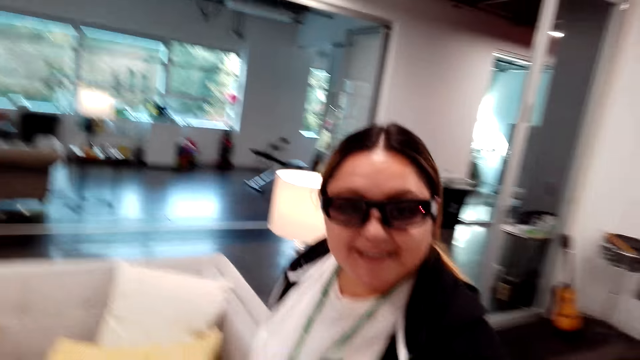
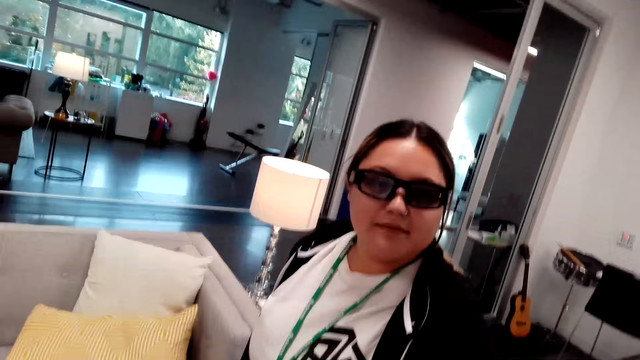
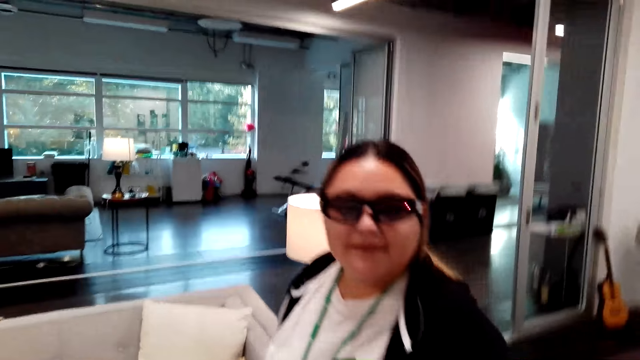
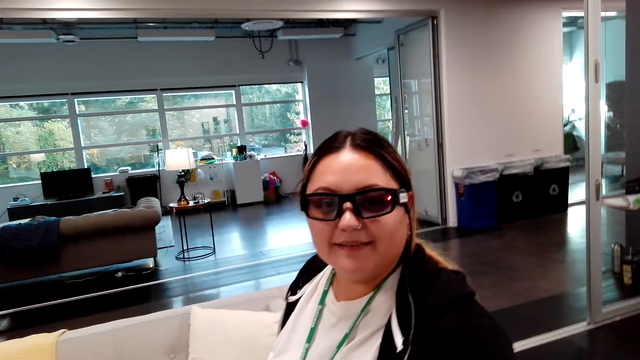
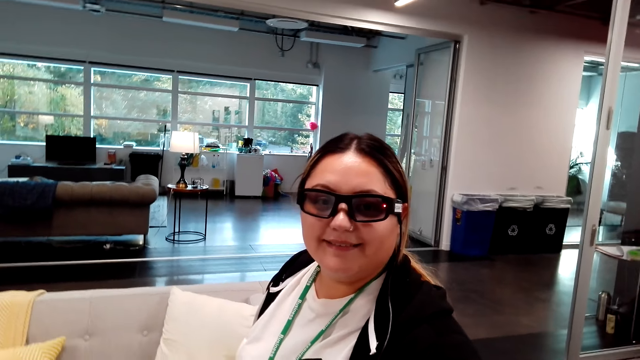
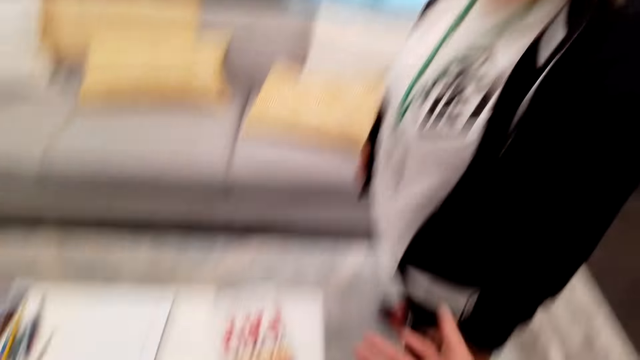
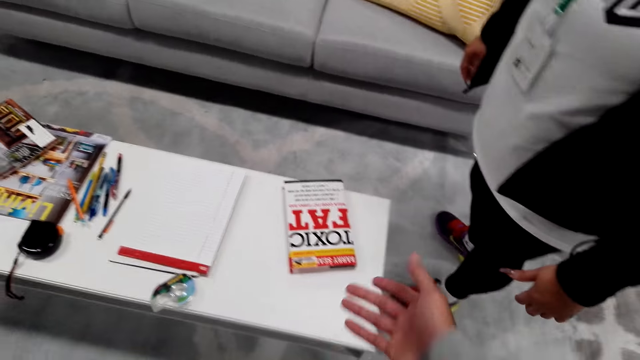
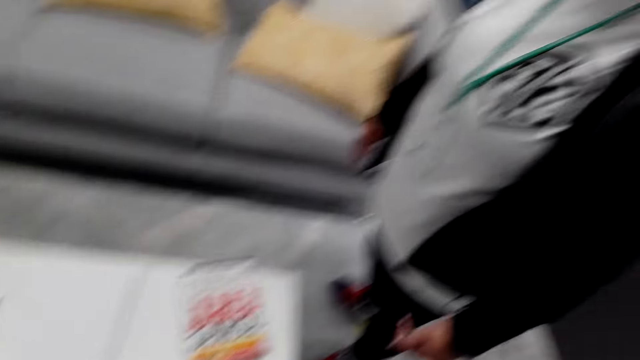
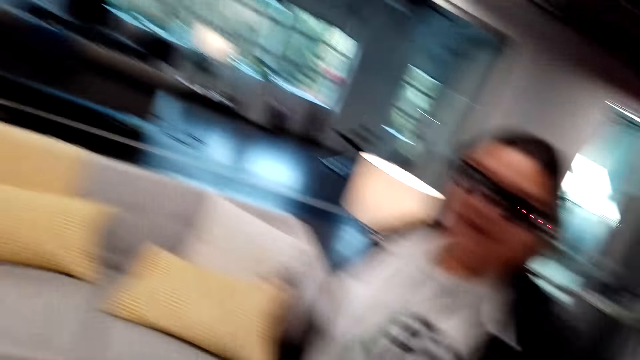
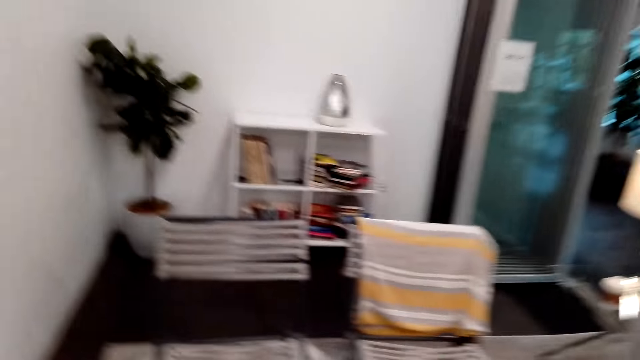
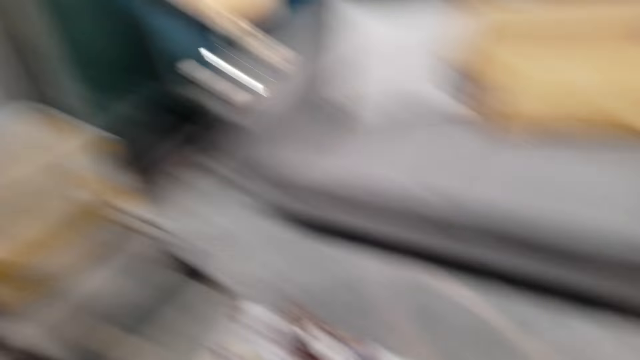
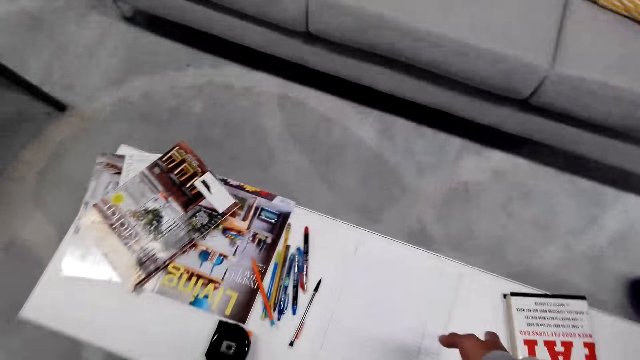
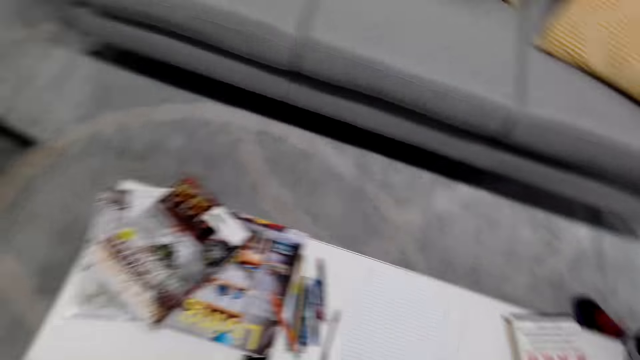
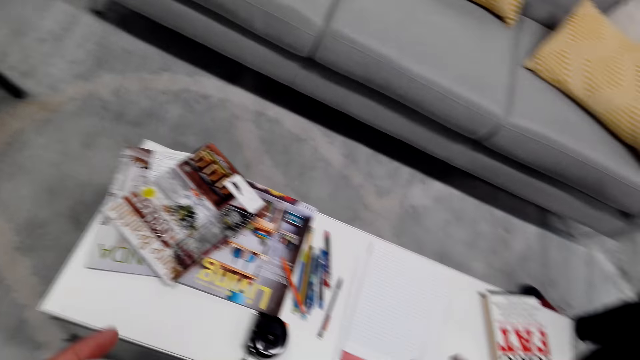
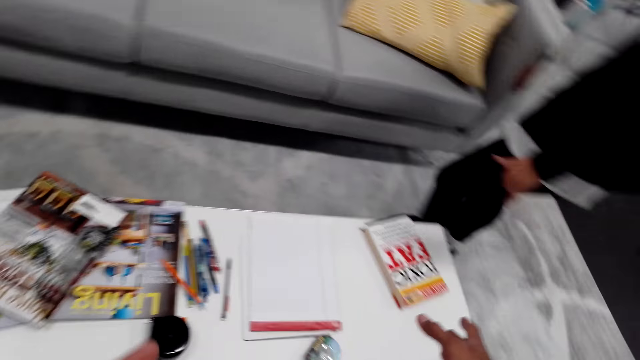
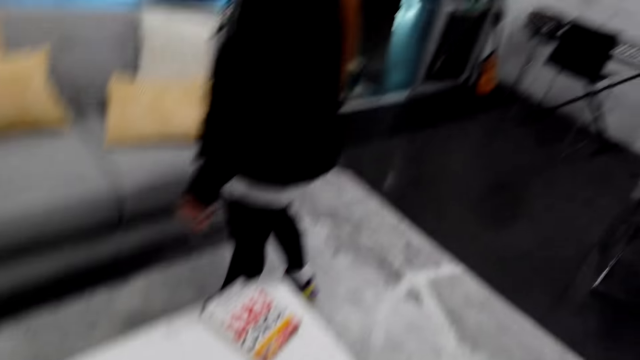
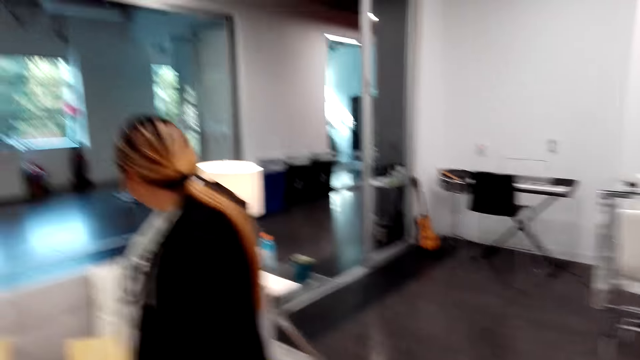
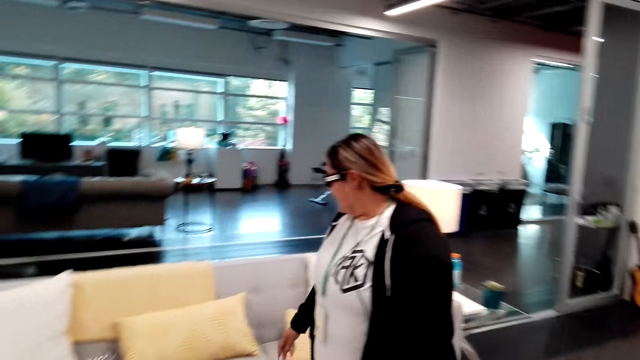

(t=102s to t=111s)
The camera wearer laughs. A woman looks at the camera wearer. The camera wearer points at the book.

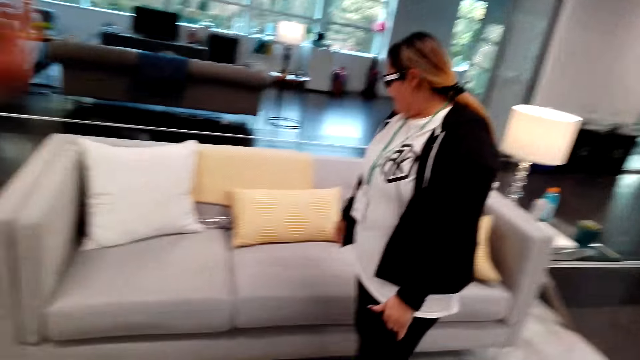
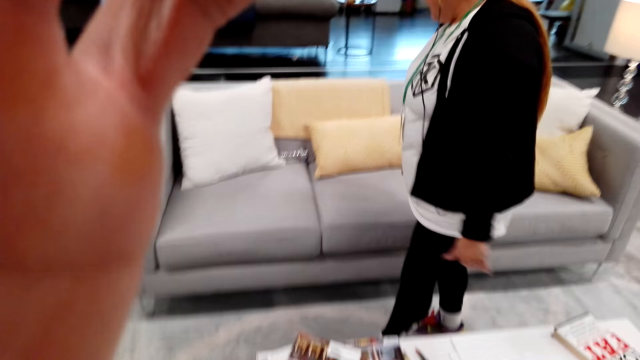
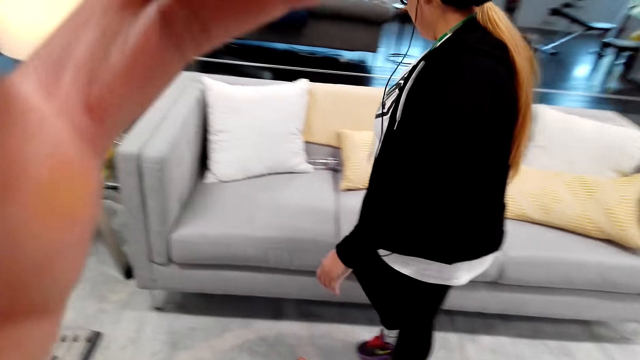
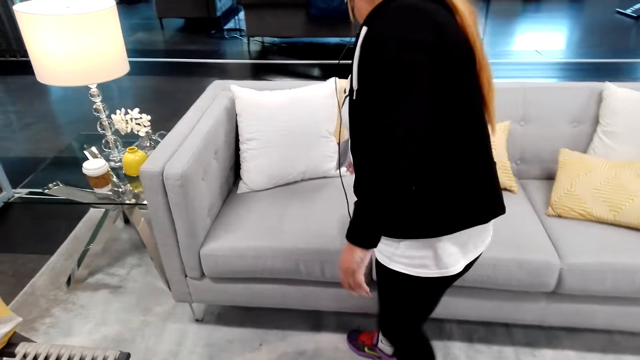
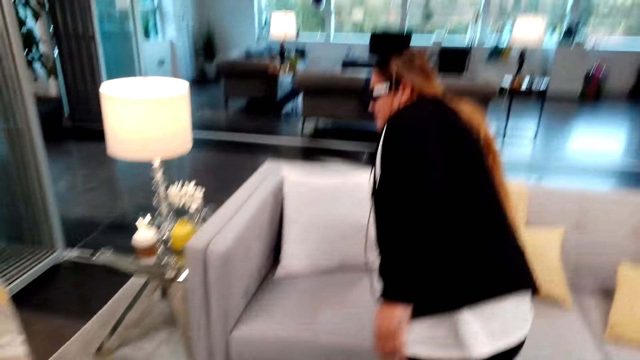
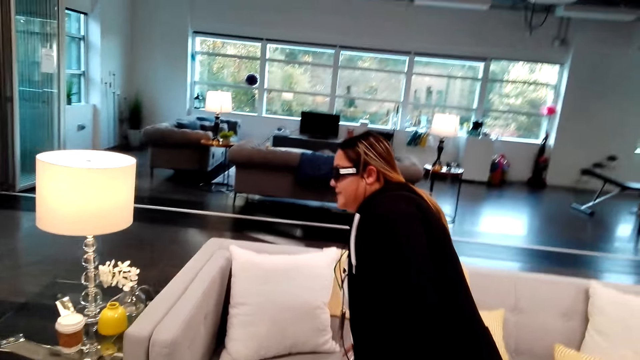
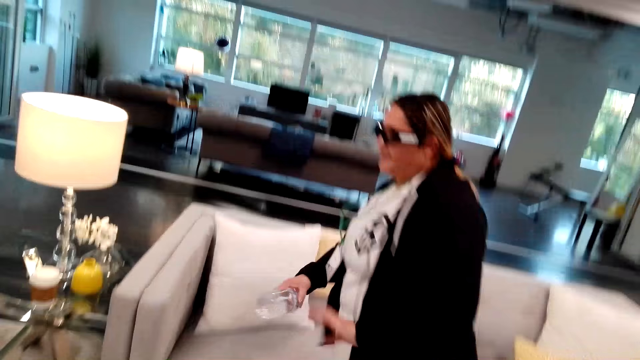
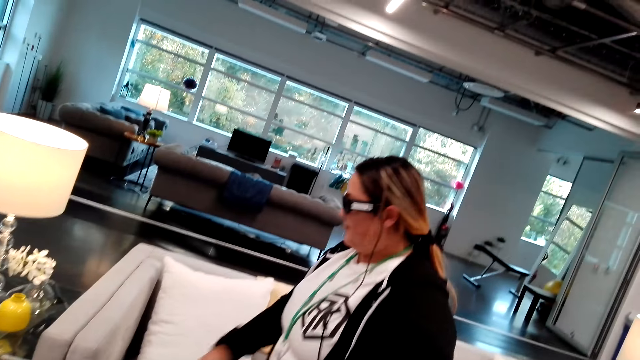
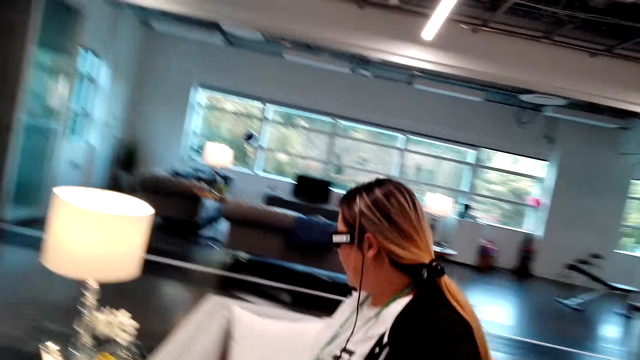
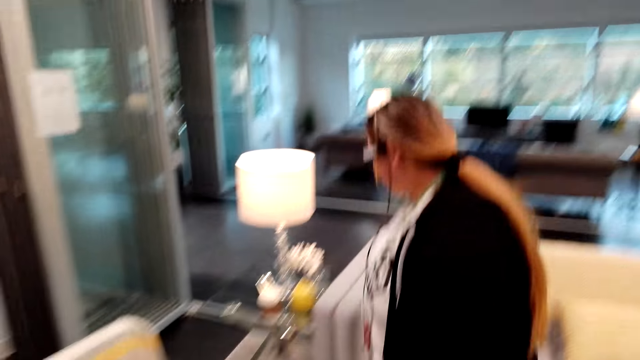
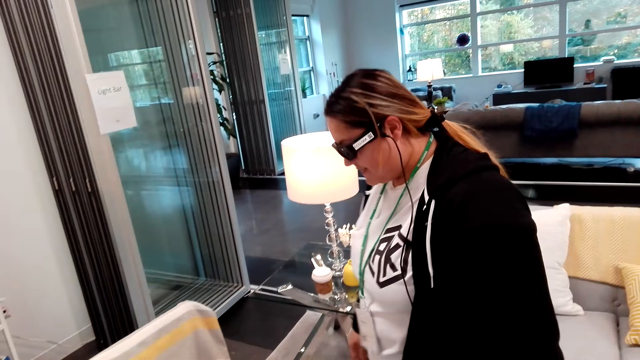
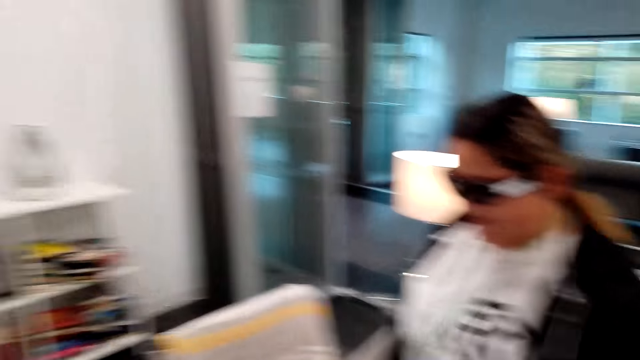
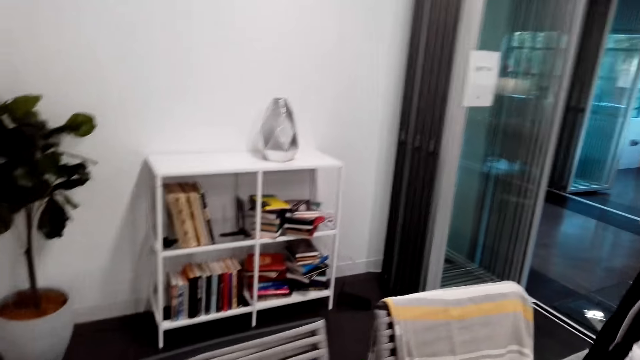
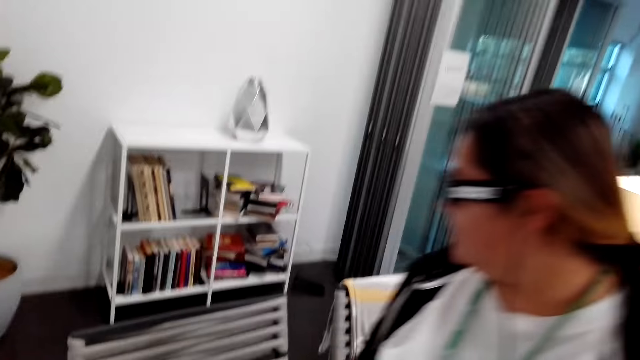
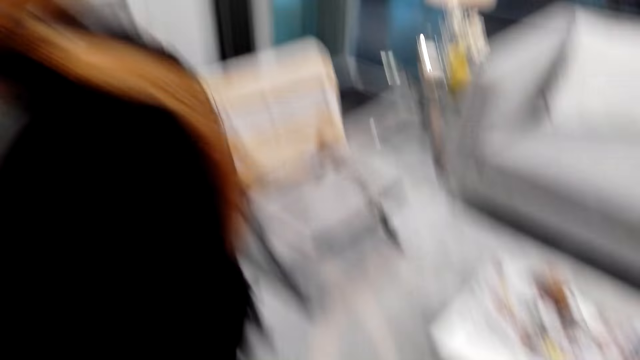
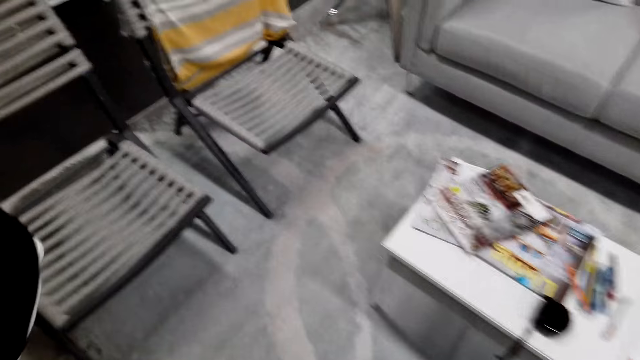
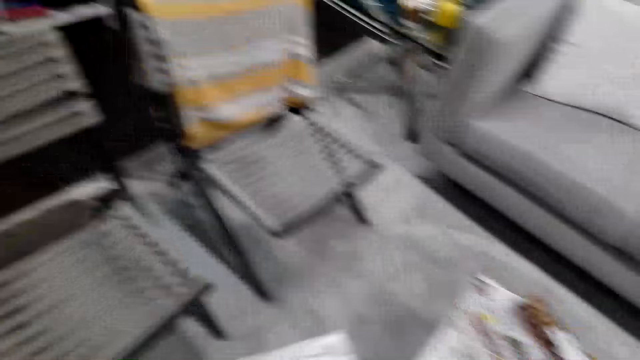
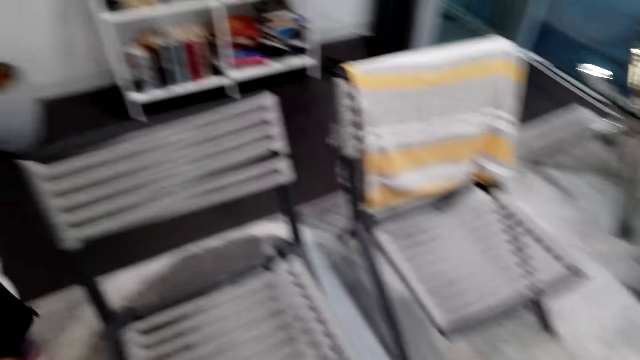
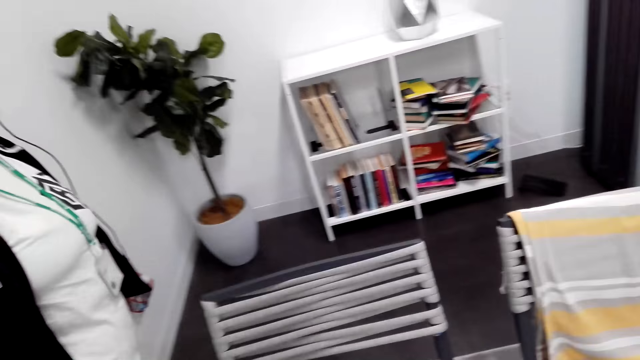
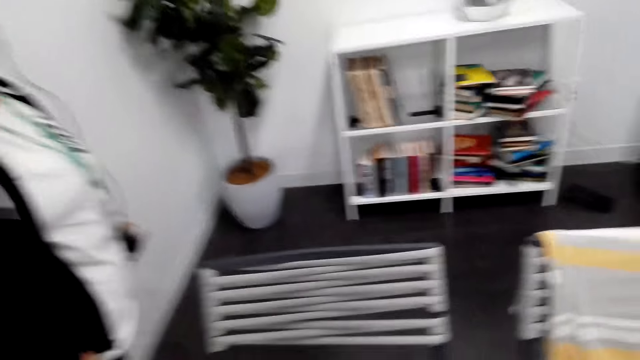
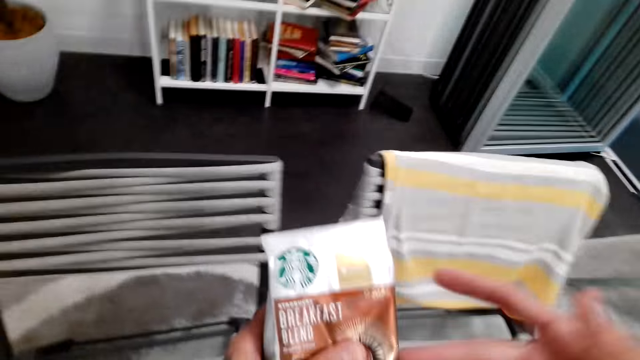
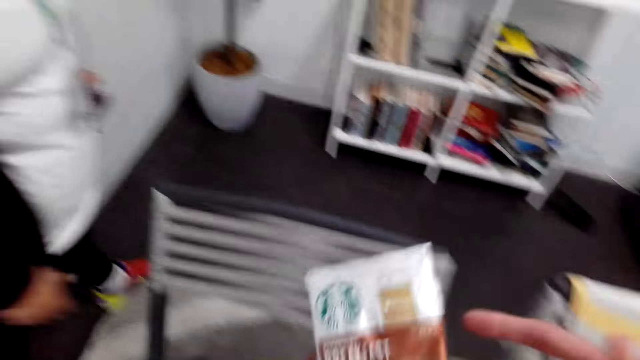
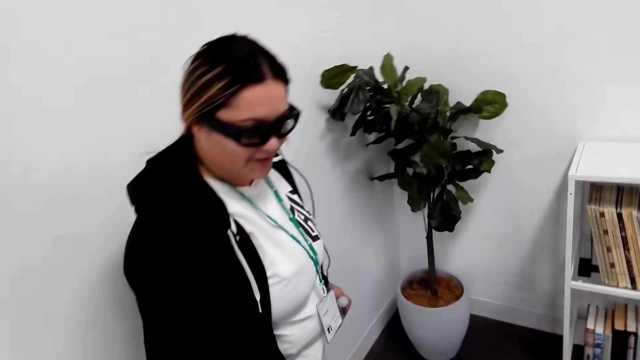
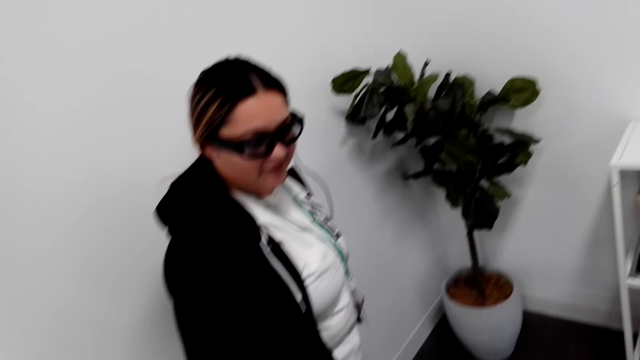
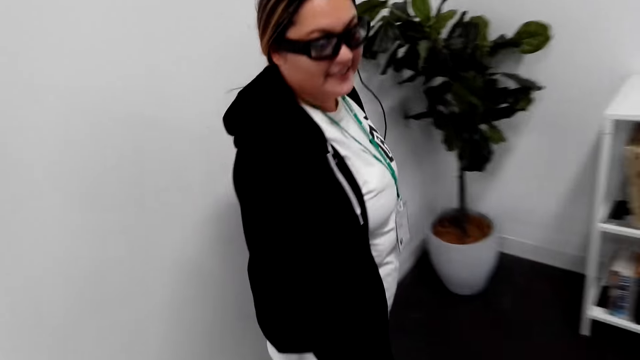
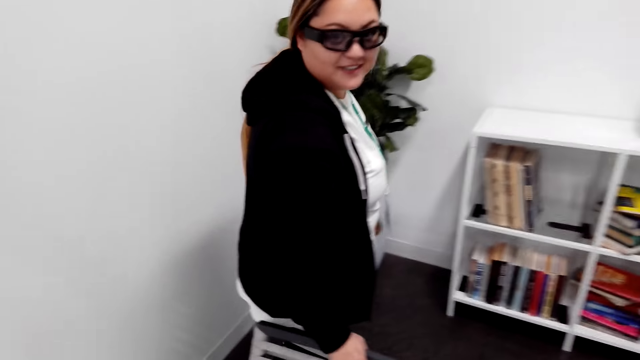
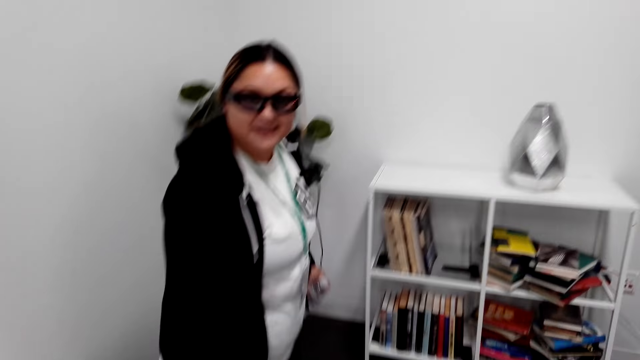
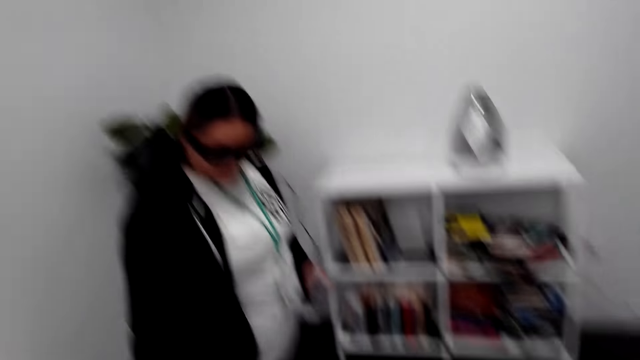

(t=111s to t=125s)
A woman walks in the house. The camera wearer fixes his camera. A man scratches his head. The woman picks up the water bottle. The camera wearer converses with the woman. The woman walks in the house. The camera wearer walks in the house. The woman converses with the camera wearer. The camera wearer hits the Starbucks breakfast packet.
